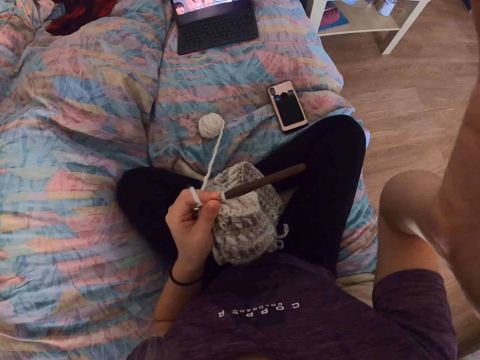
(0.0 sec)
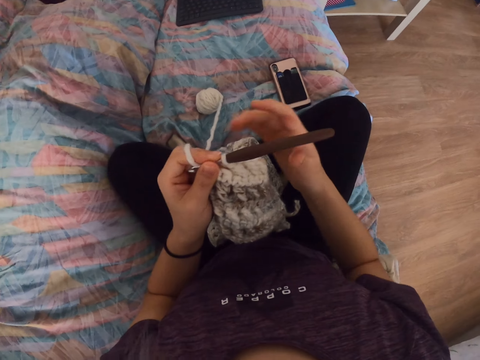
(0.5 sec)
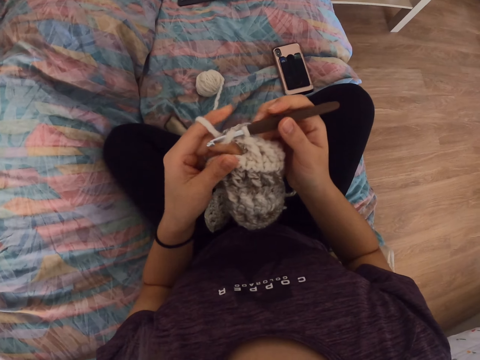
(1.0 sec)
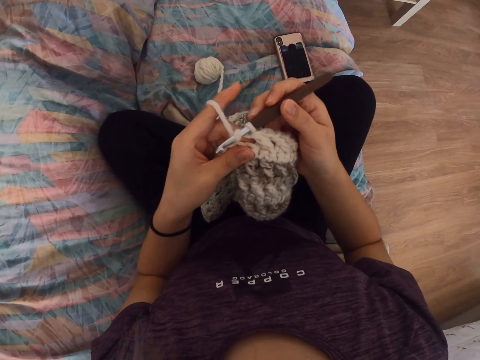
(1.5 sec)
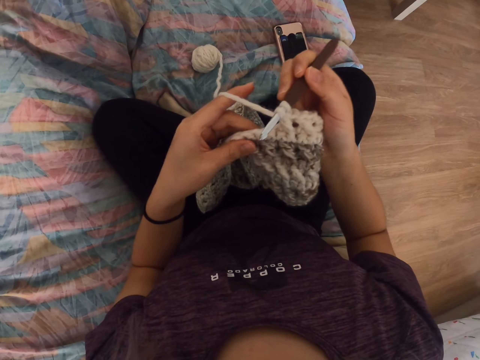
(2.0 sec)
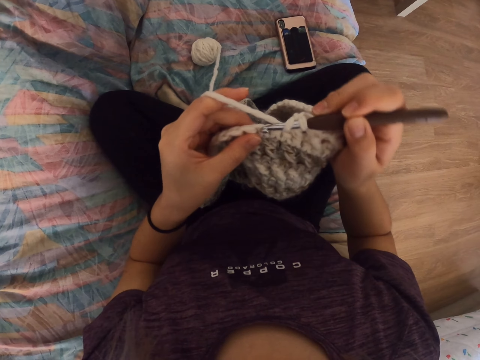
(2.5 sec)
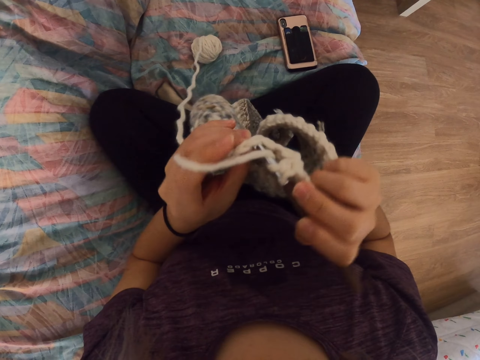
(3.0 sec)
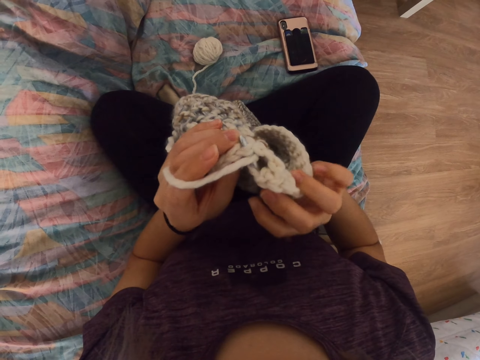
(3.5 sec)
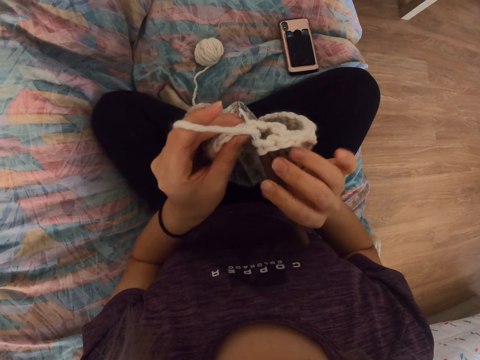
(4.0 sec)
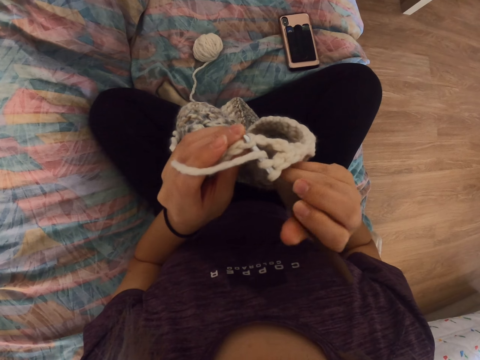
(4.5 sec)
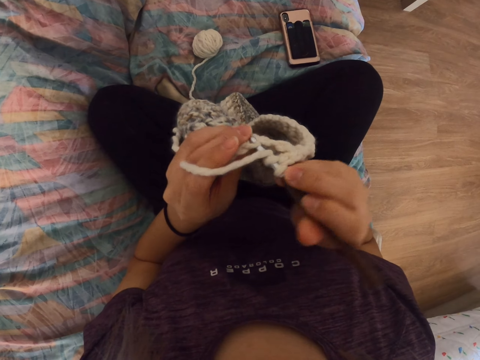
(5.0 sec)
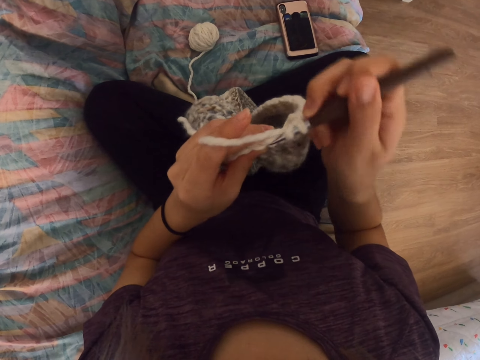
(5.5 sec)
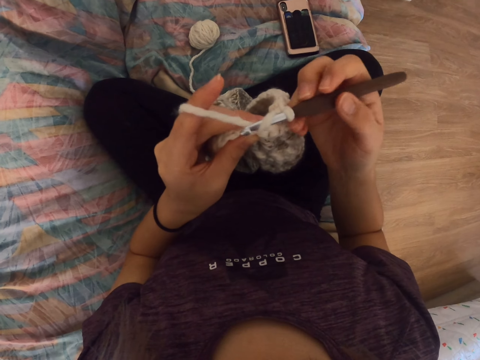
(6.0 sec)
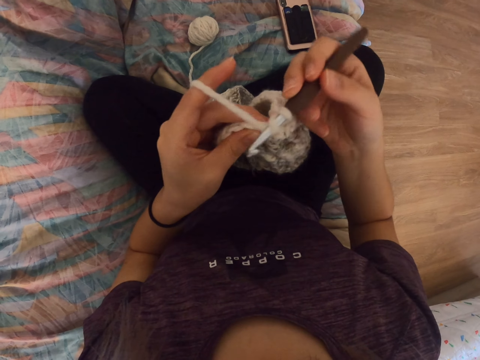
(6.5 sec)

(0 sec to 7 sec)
The camera wearer knits with a crochet hook and a knitting thread.
